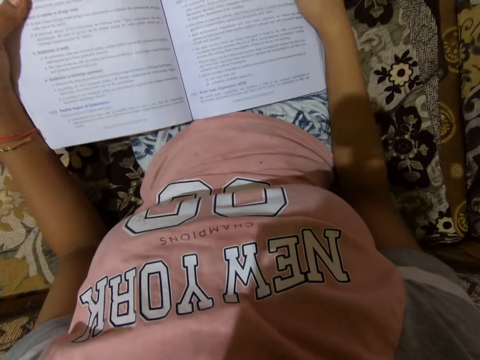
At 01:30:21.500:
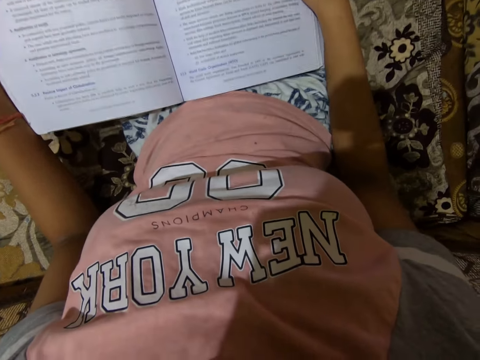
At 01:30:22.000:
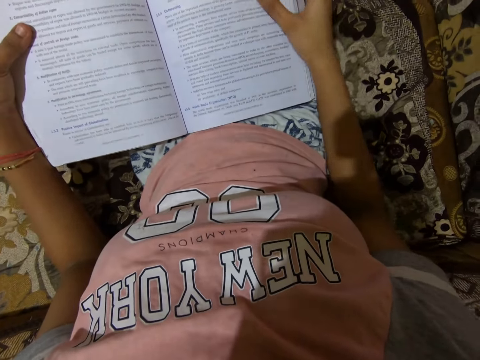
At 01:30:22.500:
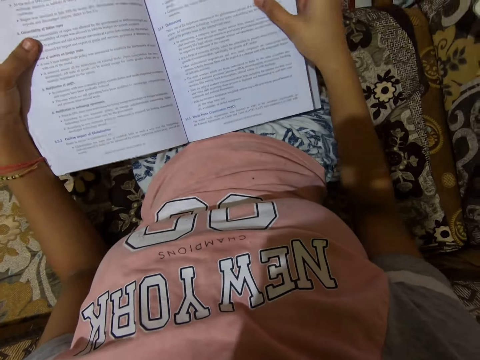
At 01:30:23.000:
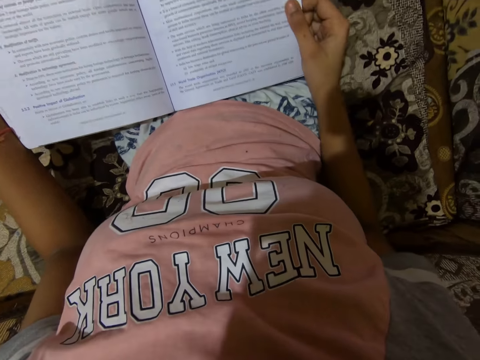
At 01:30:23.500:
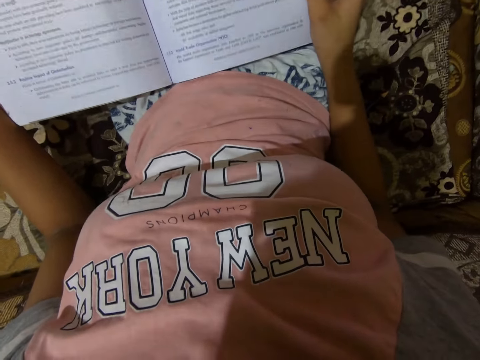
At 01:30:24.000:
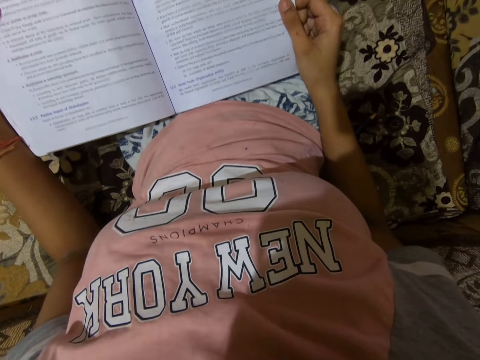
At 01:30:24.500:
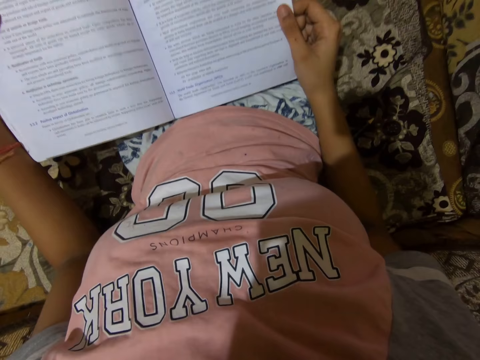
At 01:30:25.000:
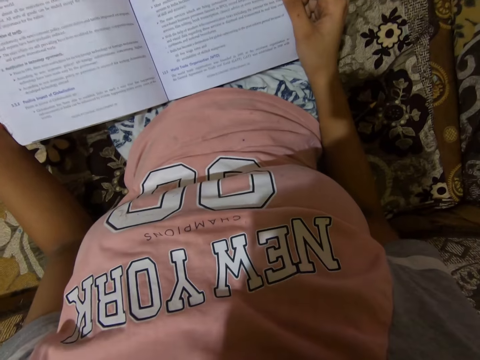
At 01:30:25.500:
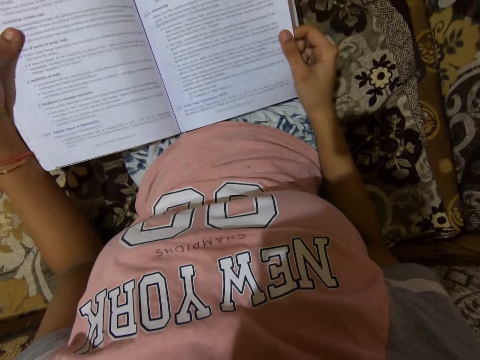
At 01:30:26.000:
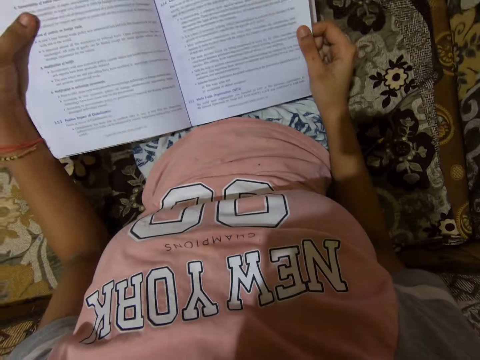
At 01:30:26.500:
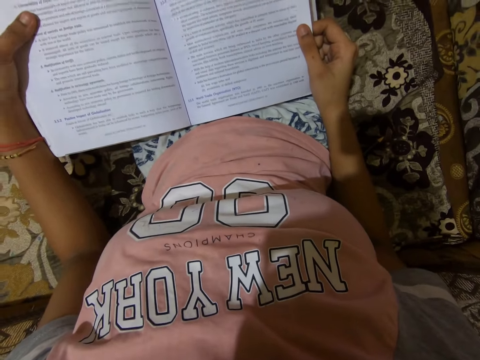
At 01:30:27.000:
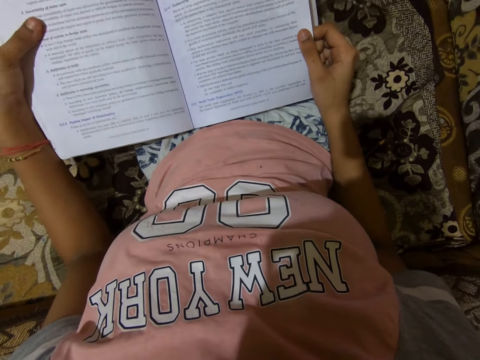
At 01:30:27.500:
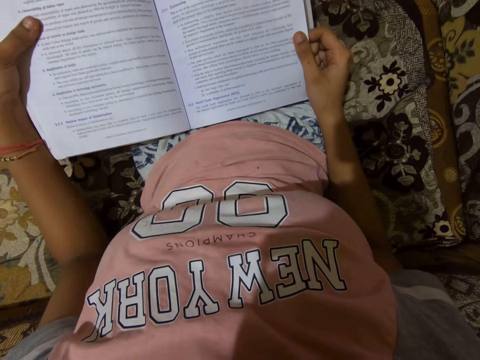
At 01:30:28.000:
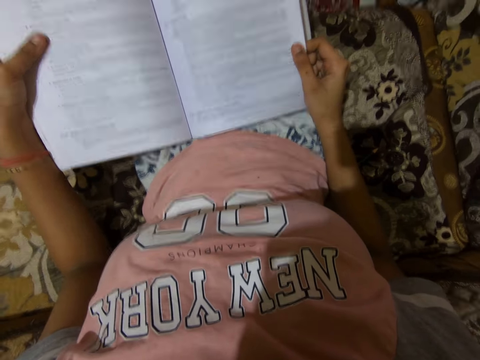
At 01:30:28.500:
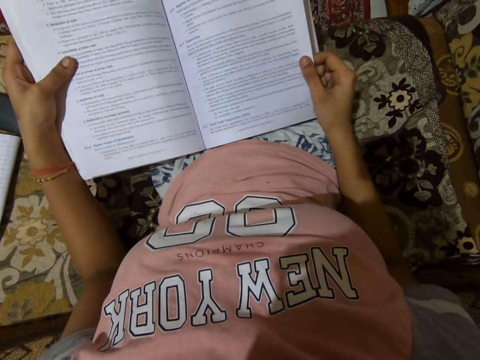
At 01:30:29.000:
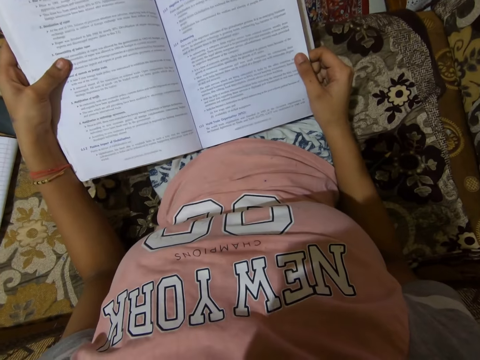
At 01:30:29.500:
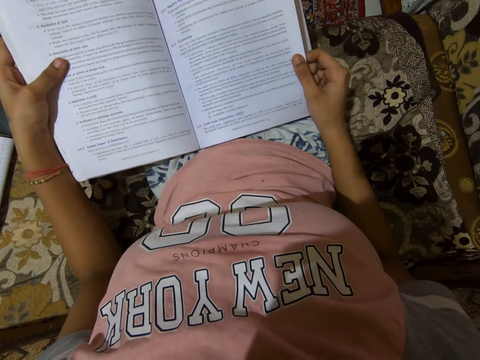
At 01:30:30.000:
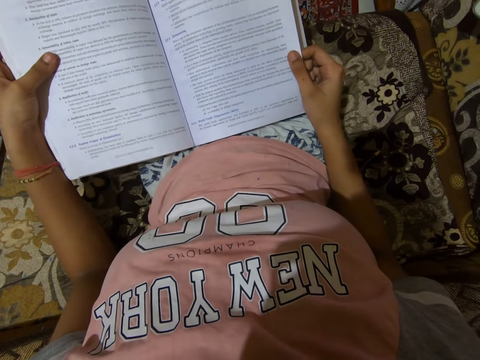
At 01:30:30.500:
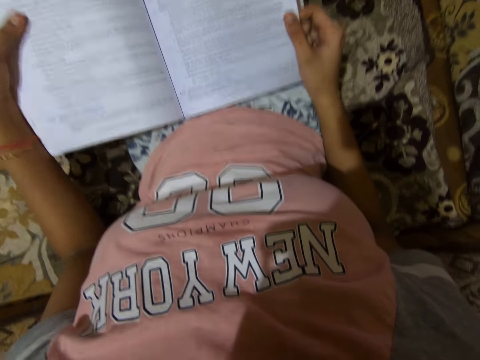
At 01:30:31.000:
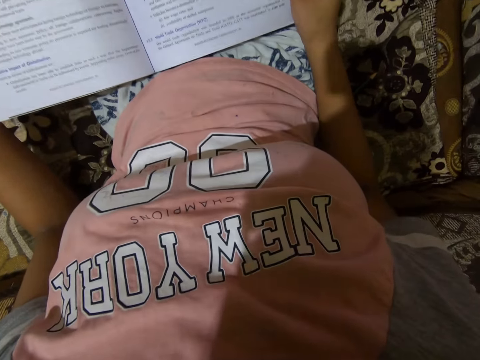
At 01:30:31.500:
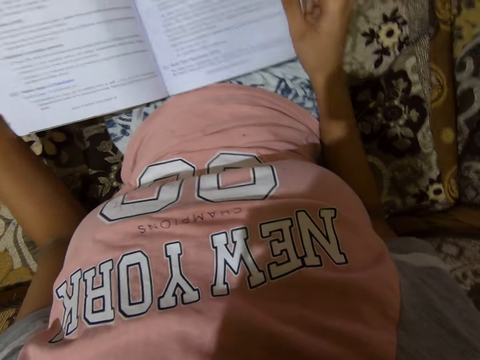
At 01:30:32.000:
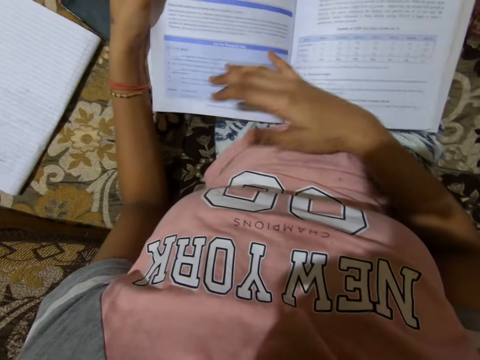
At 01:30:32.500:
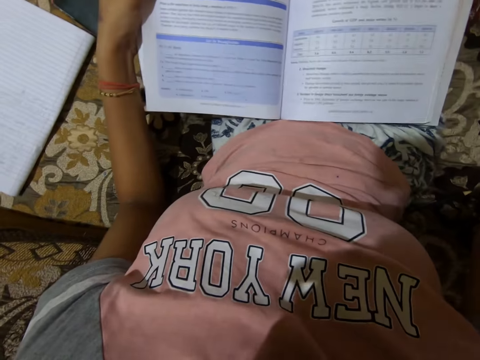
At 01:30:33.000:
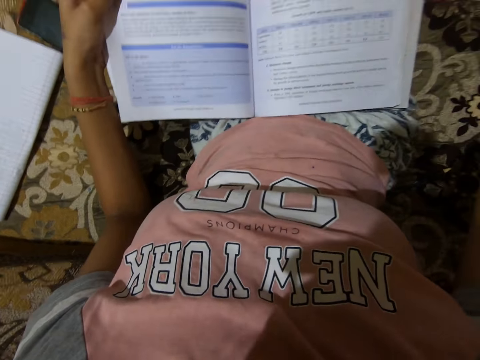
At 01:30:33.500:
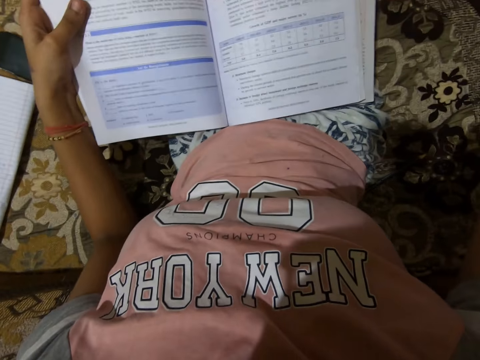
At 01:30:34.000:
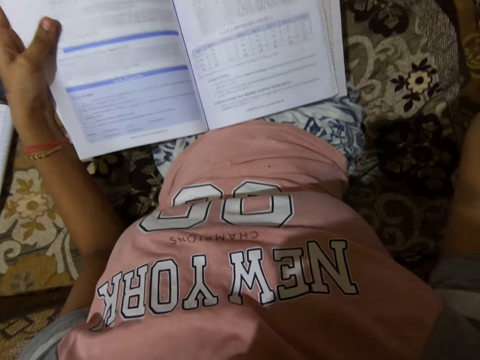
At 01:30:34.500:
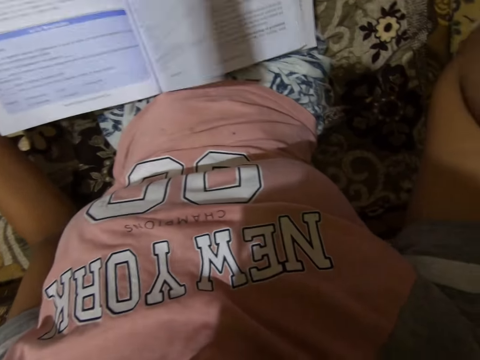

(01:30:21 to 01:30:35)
The camera wearer holds a book with hands. They read the book. They turn a book page with a hand. They read the book.

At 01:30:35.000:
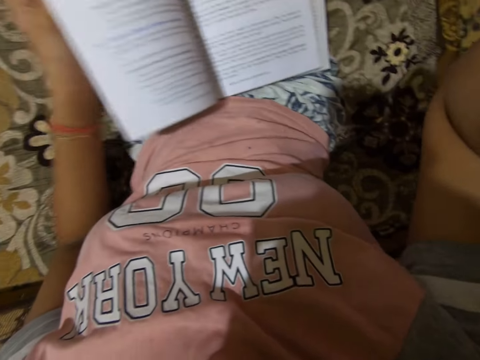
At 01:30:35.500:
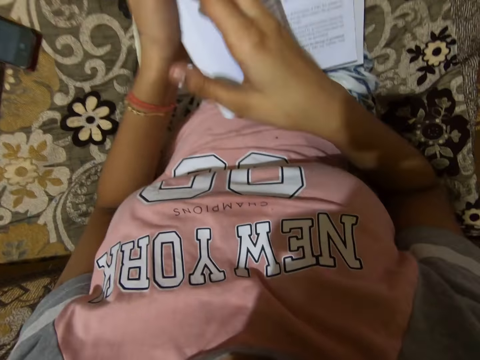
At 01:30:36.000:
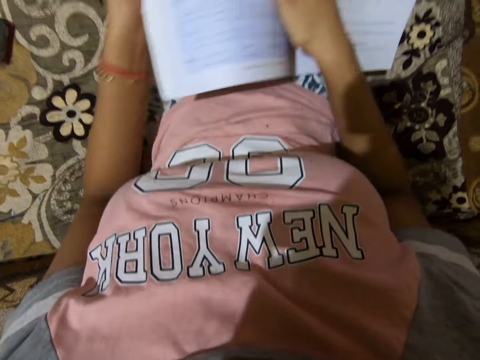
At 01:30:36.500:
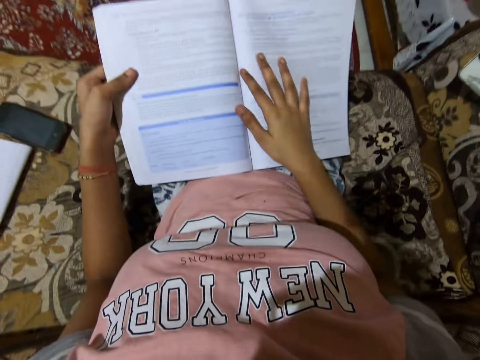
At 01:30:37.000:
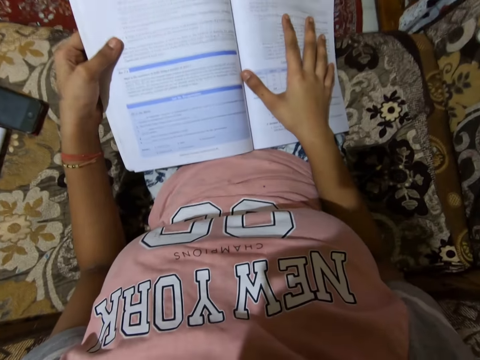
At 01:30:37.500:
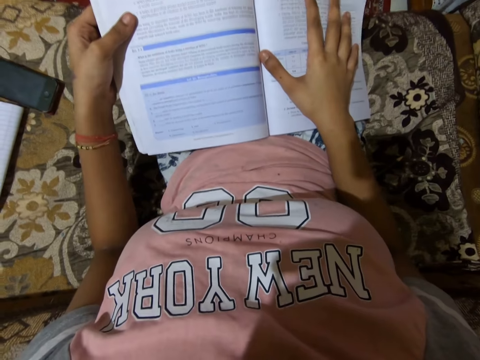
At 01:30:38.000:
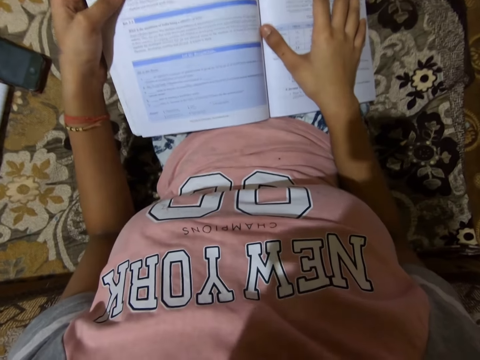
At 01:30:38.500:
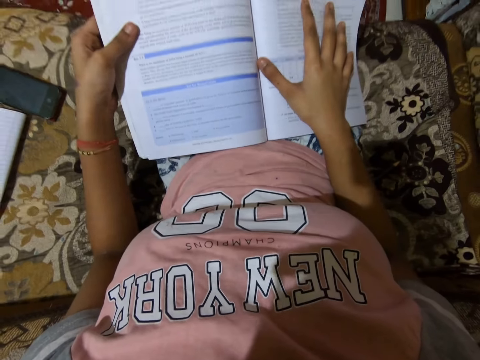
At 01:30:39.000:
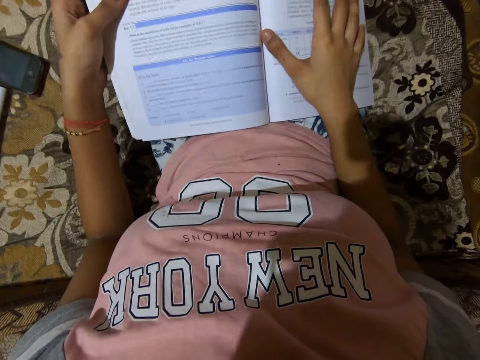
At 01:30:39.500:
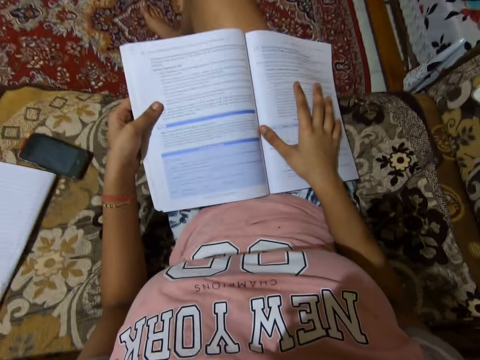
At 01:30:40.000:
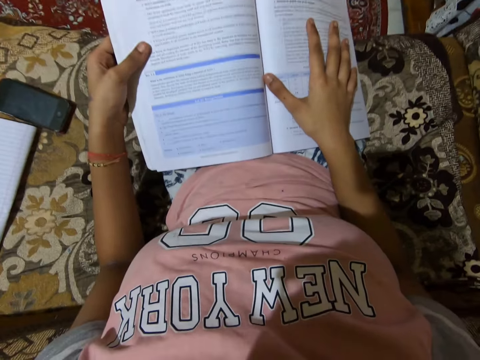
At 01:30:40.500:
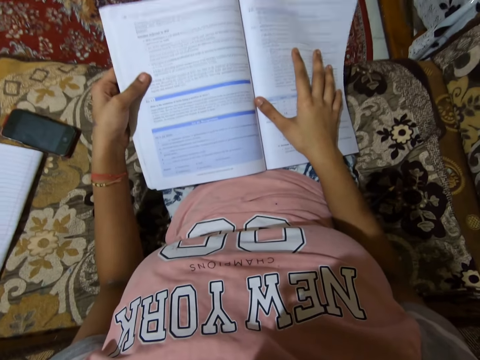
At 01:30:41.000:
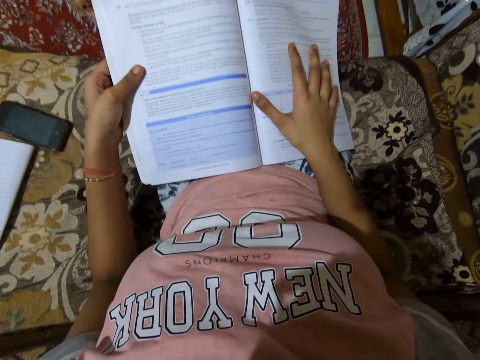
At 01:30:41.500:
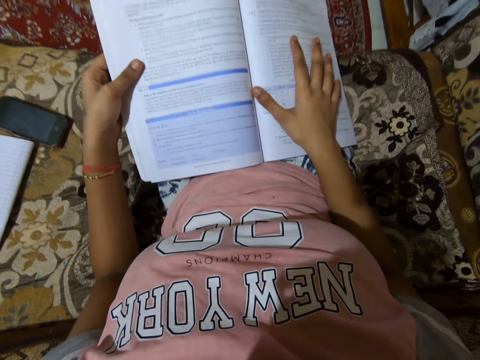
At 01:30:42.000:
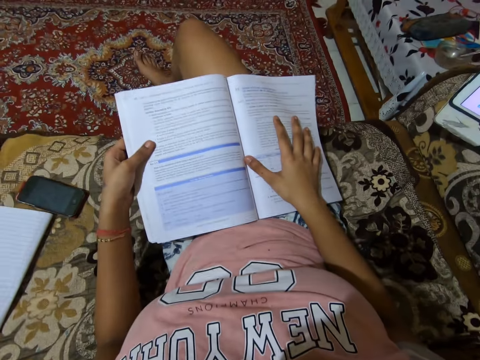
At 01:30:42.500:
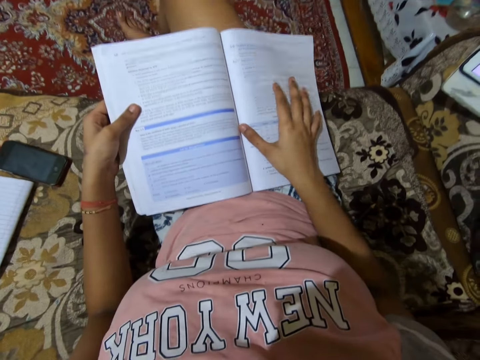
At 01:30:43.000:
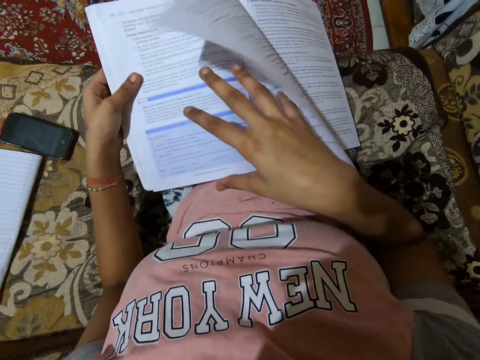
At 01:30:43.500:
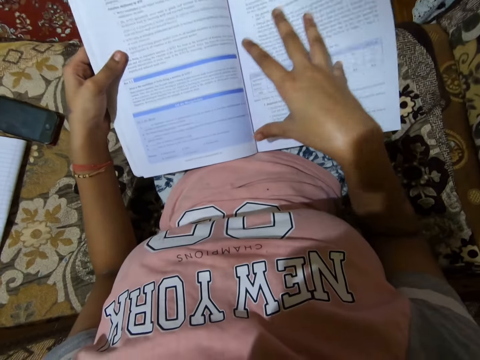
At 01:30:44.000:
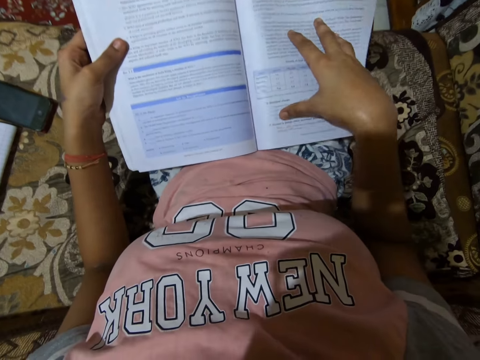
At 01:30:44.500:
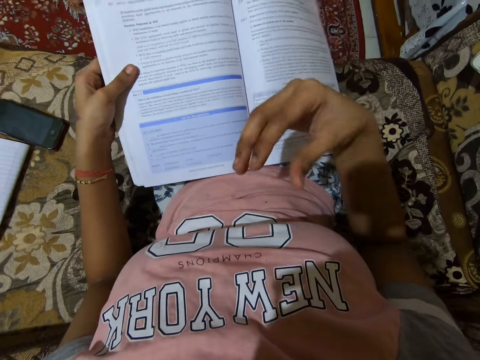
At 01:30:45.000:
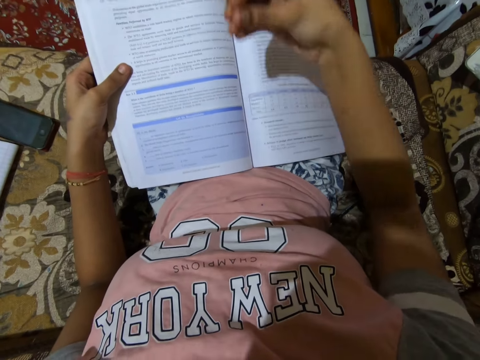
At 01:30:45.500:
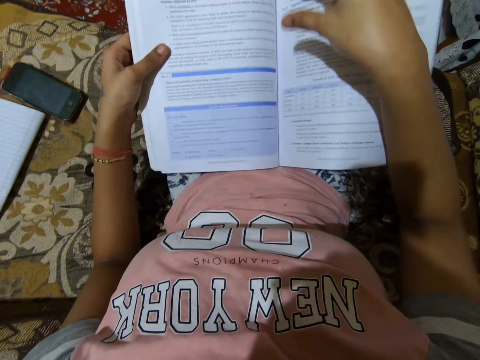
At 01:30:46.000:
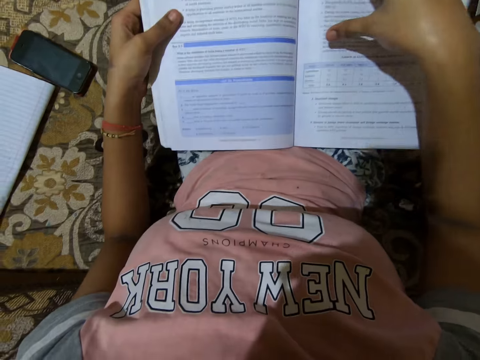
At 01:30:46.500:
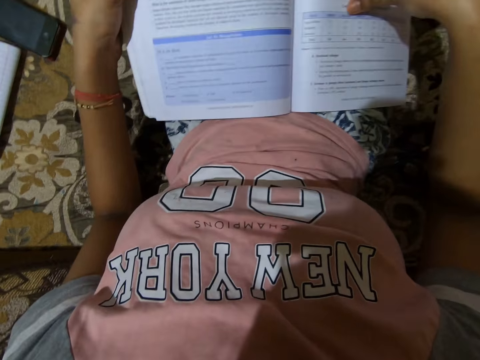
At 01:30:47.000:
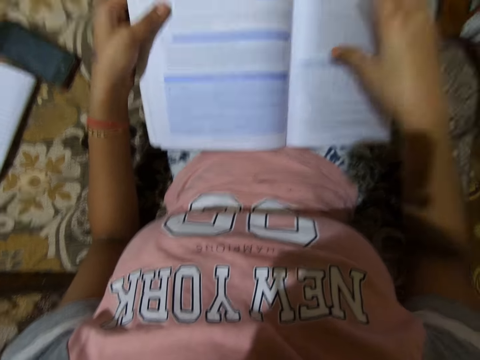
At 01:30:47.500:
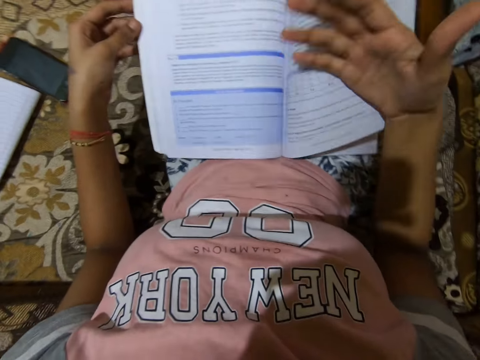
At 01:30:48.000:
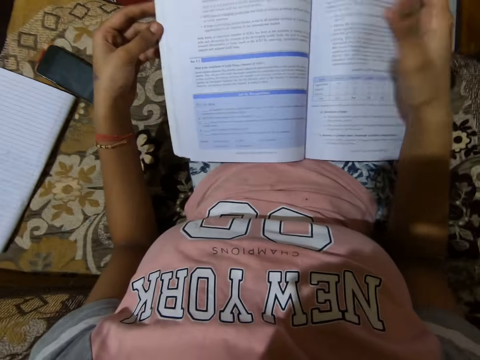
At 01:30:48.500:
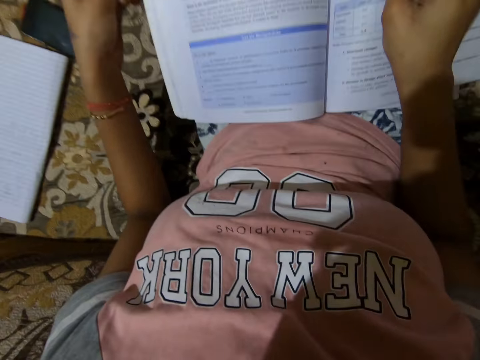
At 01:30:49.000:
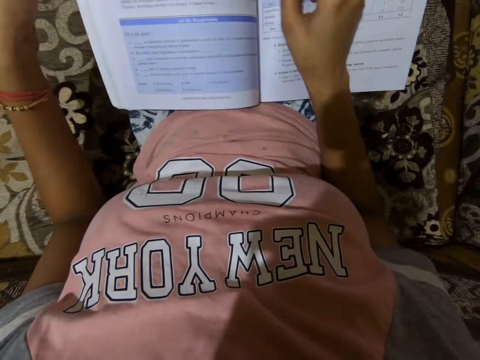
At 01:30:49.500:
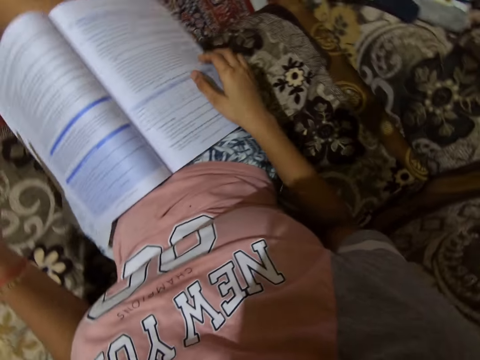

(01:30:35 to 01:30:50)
The camera wearer turns the book pages with a hand. She opens a book page with hands. She puts a hand on the book. She reads the book. She puts a page down with a hand. She gesticulates with her fingers. She puts a hand on a page. She moves a hand.
